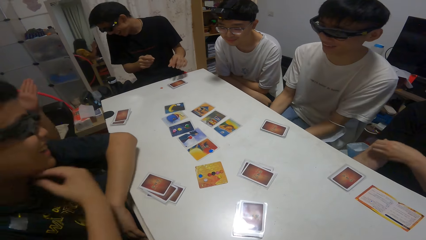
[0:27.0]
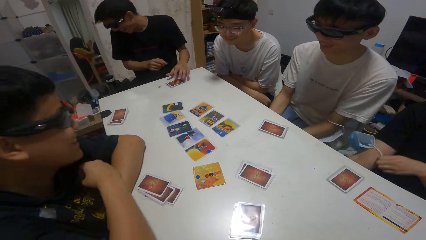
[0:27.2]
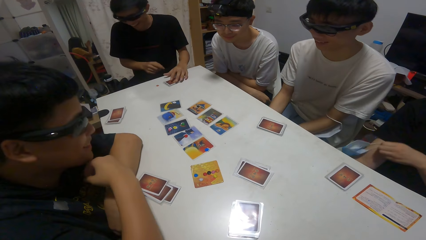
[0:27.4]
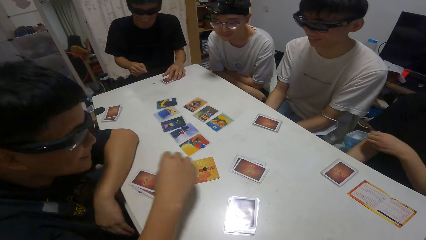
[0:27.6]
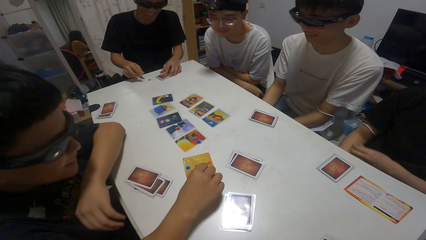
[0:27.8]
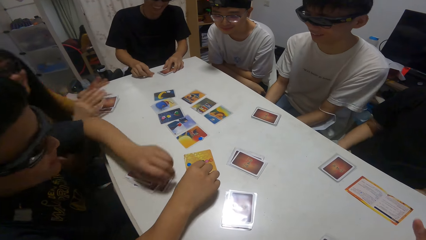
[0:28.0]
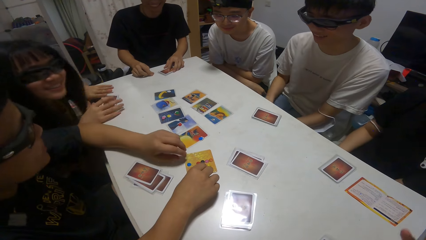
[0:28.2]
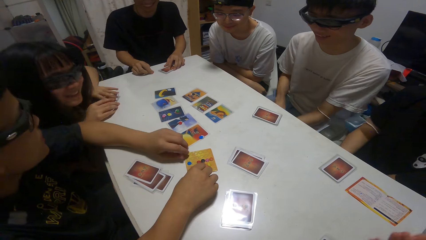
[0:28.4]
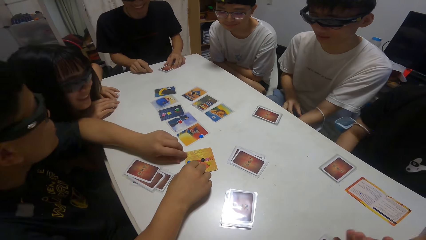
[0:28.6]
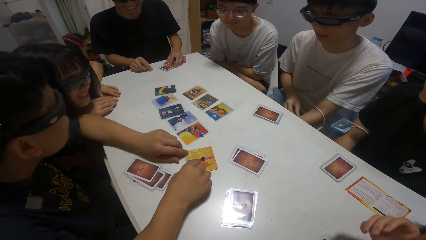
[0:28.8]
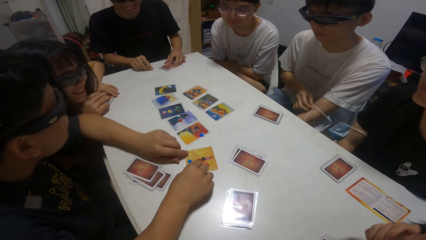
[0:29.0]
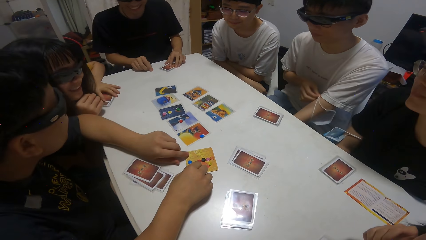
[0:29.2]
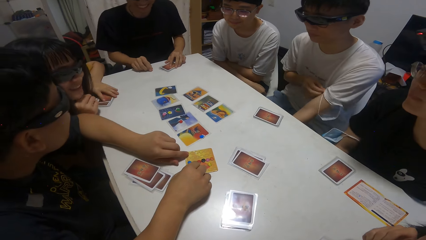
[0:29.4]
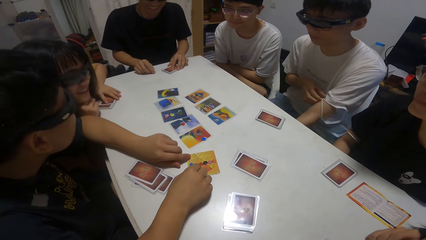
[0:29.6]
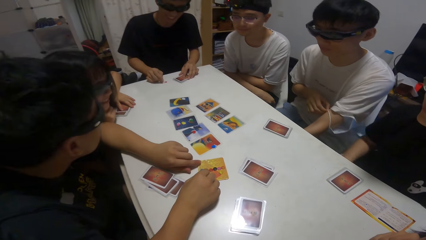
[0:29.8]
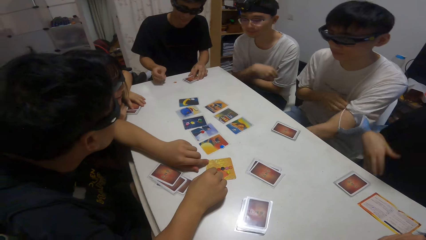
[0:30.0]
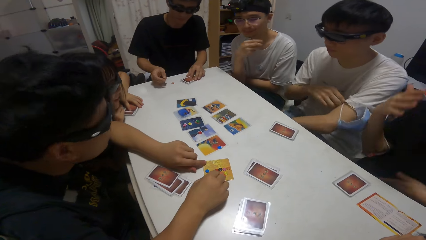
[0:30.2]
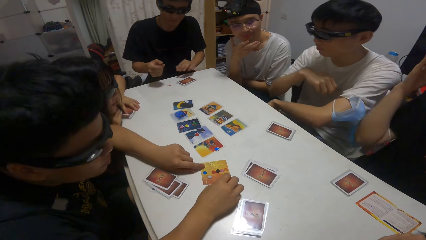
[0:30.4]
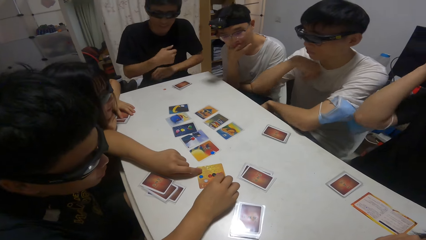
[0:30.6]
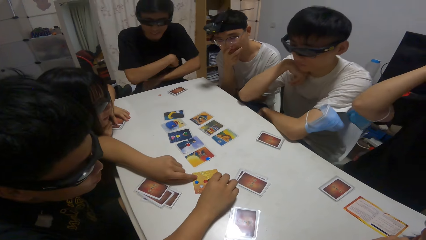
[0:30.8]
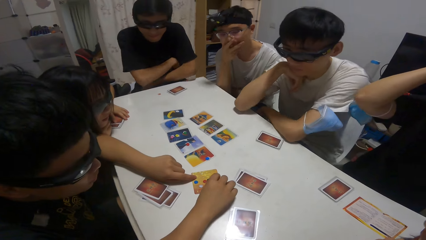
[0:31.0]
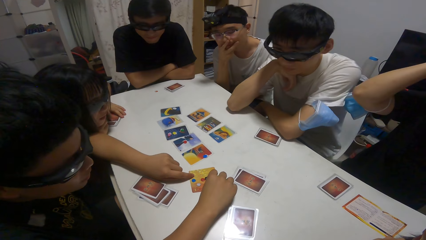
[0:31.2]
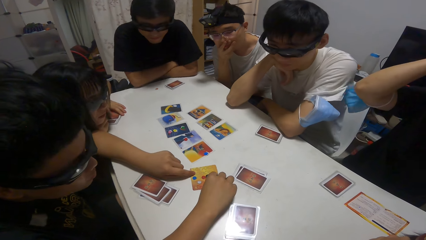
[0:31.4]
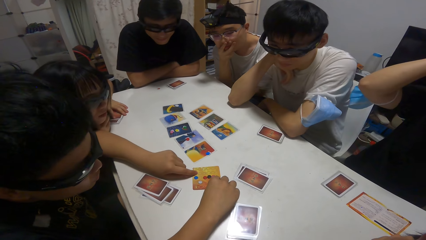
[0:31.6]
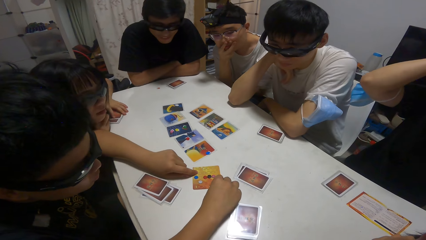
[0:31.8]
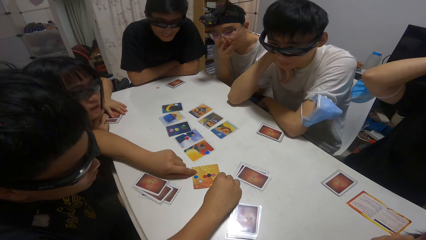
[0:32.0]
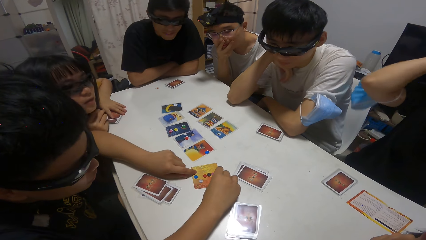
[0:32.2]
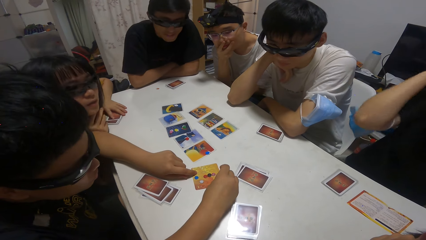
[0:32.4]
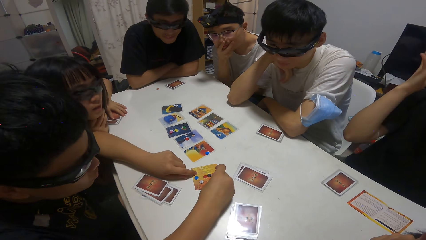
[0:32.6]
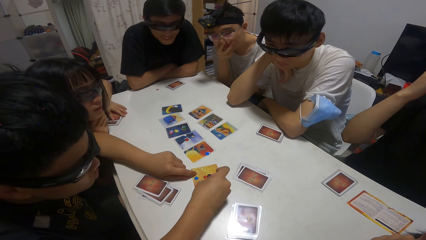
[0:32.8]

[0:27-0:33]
A man touches playing cards.

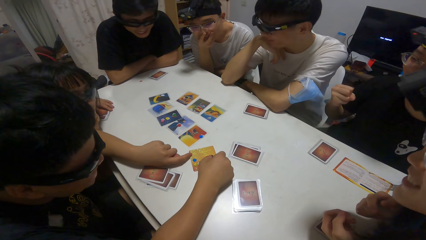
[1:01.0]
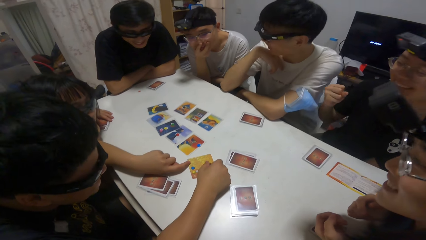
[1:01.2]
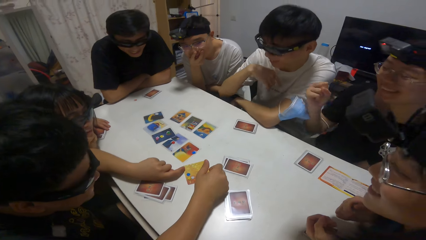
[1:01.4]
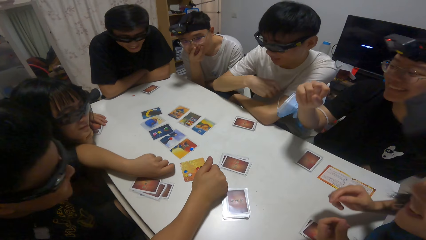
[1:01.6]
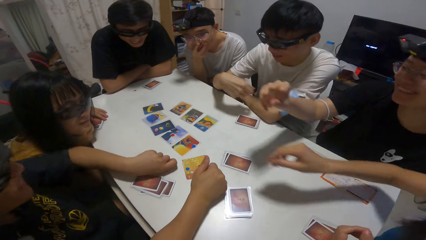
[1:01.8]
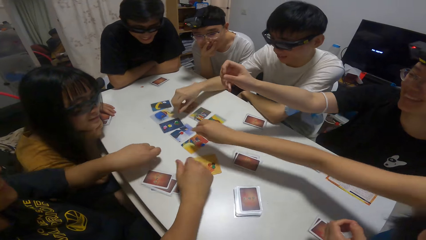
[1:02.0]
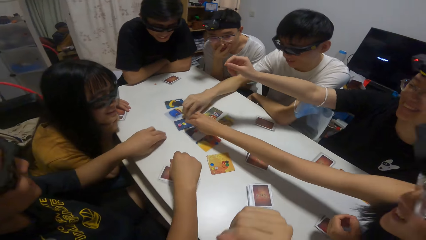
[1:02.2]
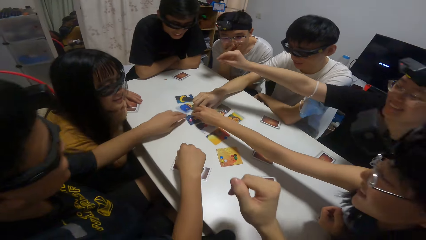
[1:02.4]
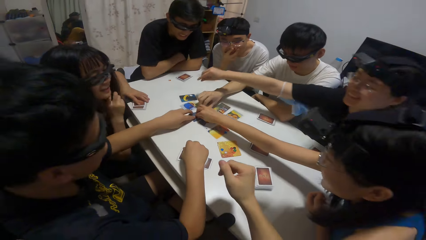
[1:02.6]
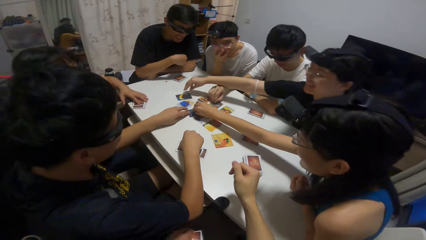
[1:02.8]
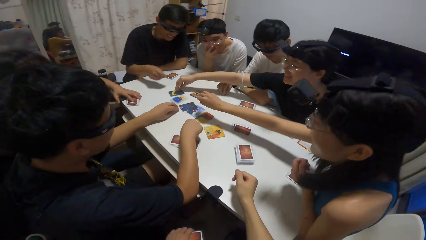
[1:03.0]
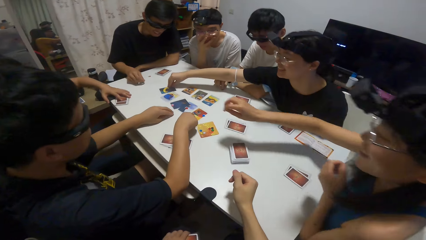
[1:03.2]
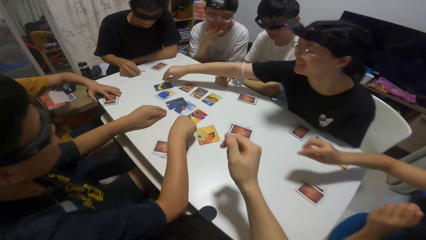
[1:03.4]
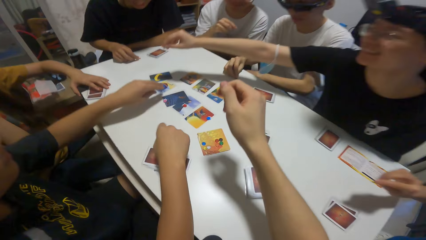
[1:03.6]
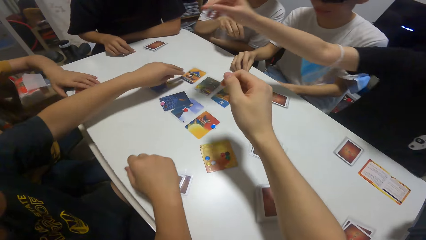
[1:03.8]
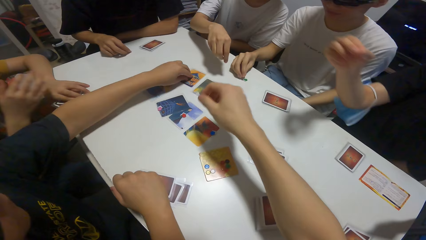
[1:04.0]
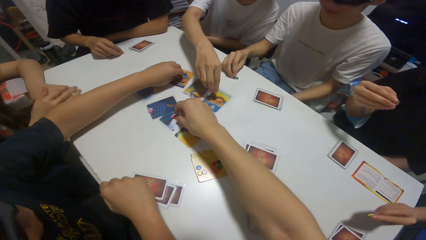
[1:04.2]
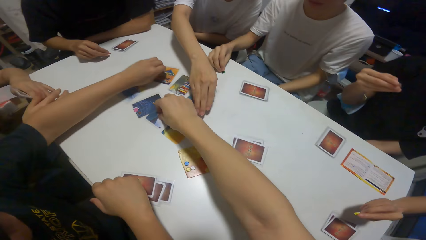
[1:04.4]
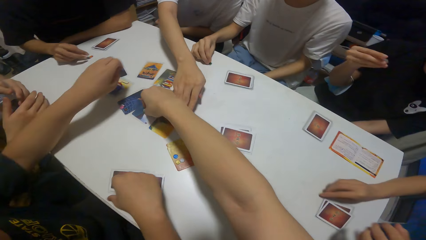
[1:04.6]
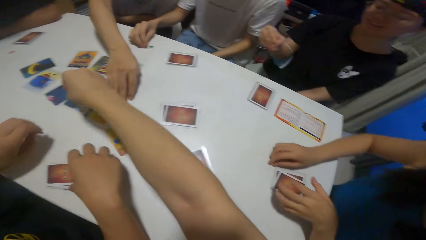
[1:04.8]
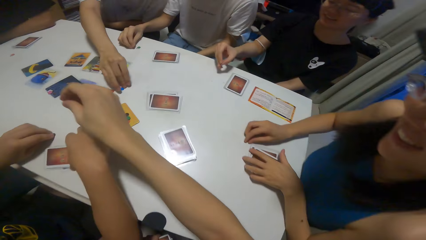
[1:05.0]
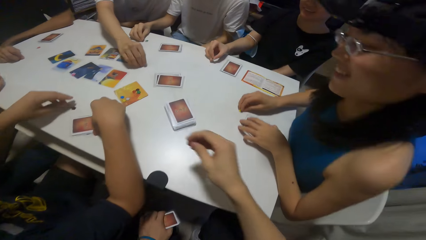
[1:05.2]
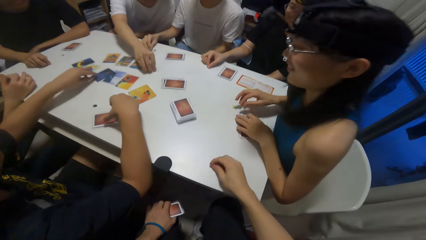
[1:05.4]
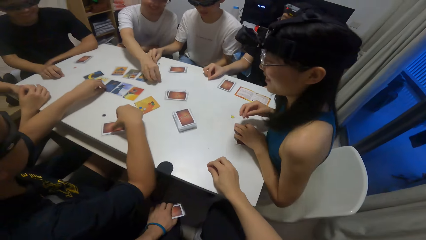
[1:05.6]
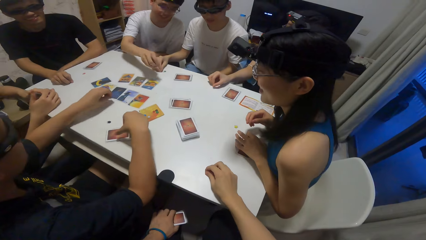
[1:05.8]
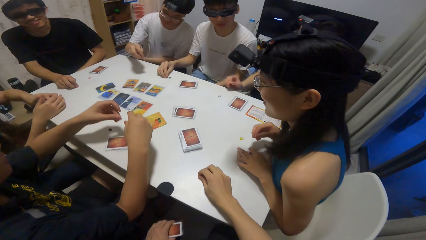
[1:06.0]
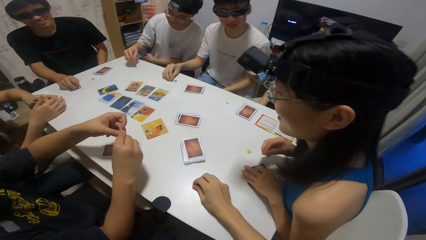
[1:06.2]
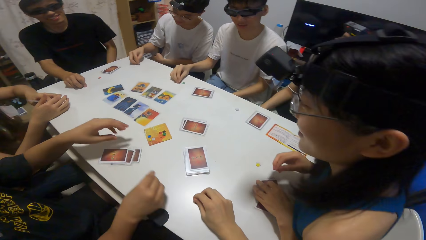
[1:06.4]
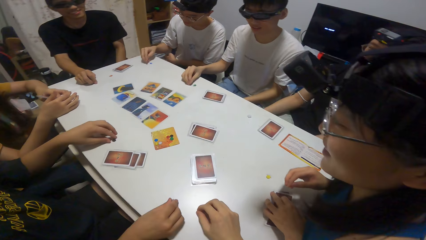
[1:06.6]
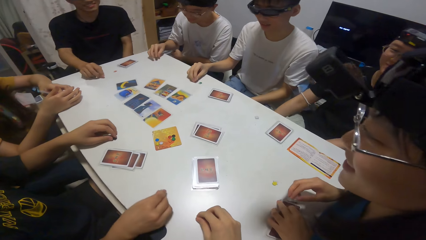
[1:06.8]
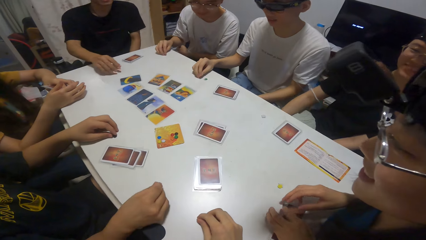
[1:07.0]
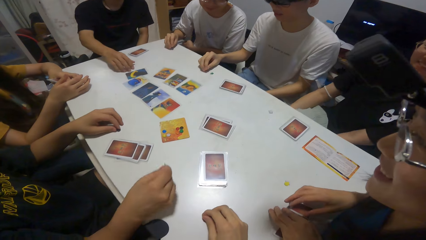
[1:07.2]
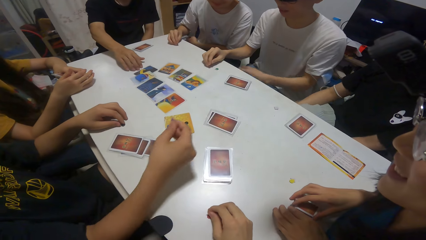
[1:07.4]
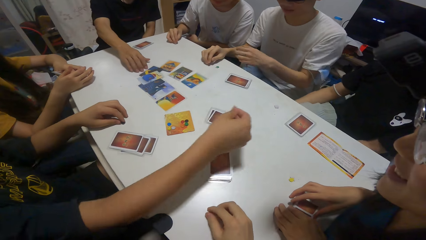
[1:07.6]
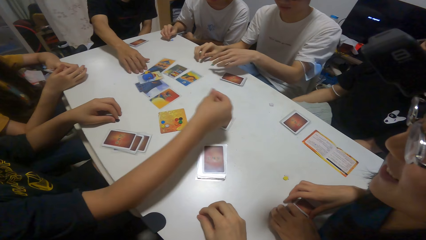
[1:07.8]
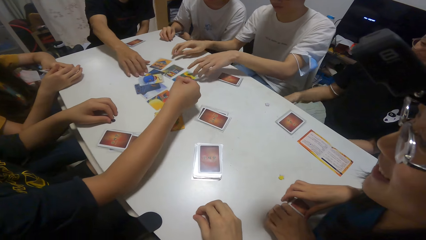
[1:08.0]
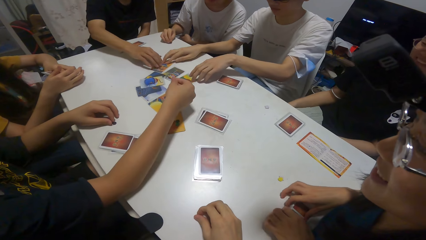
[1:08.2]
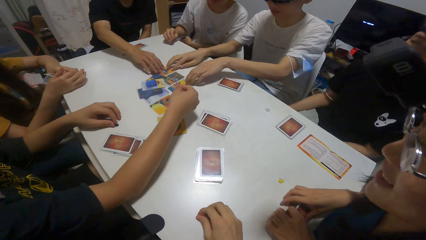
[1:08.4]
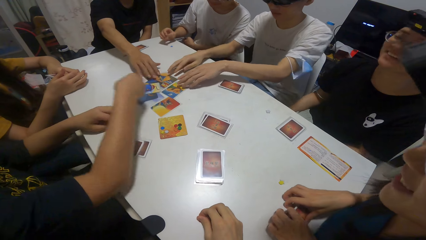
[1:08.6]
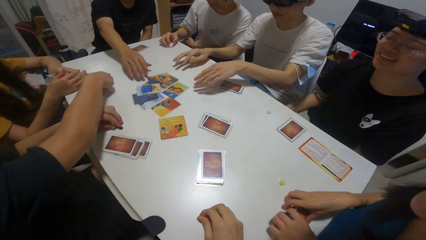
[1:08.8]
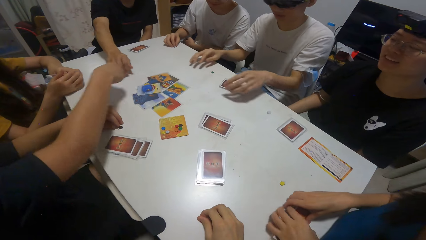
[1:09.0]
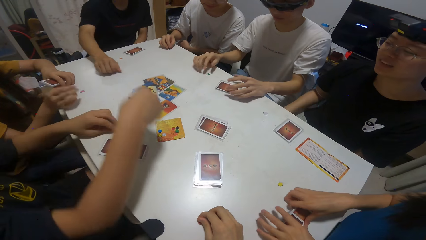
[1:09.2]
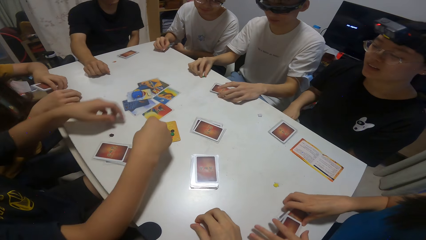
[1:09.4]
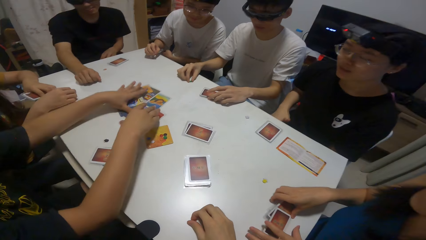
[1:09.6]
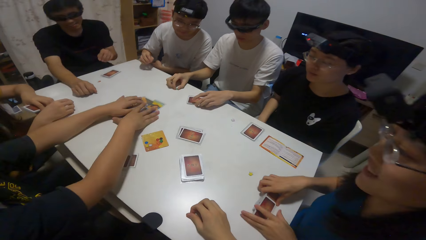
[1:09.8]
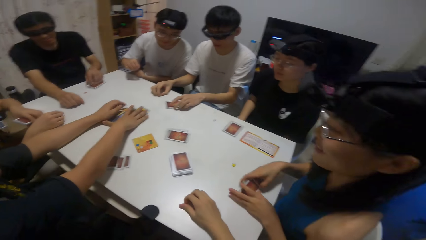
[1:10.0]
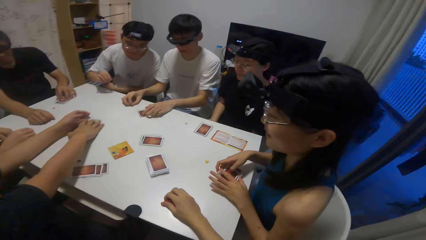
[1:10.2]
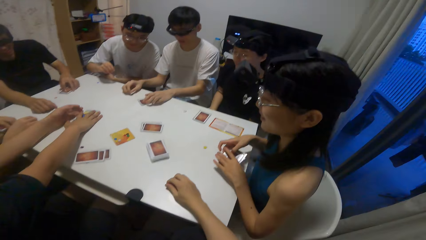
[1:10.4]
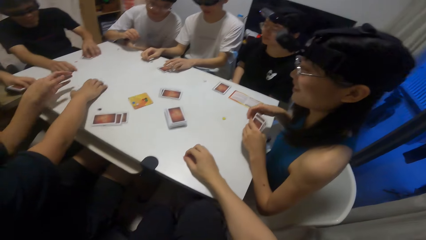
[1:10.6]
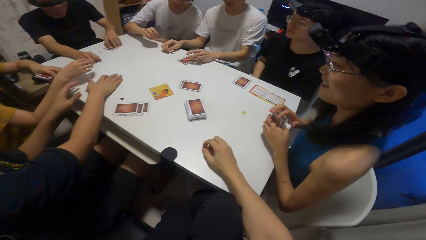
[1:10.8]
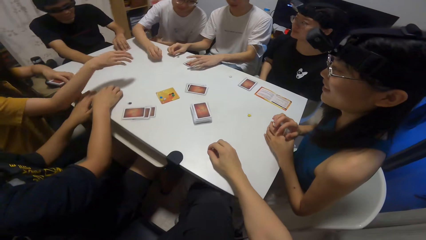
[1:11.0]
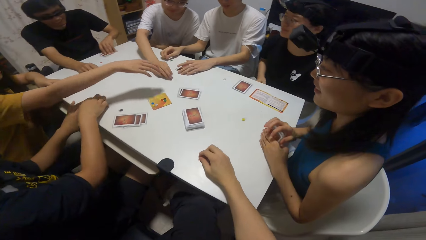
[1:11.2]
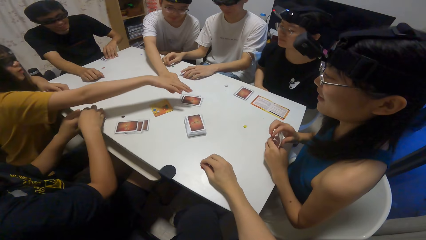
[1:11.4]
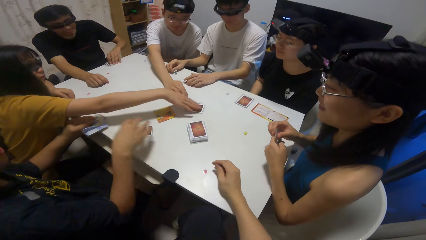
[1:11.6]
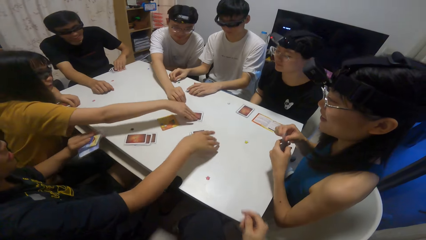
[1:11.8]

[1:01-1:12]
The camera wearer picks up playing cards. She moves the paper on the card on the table with her right hand. A man holds the playing cards on the table.
